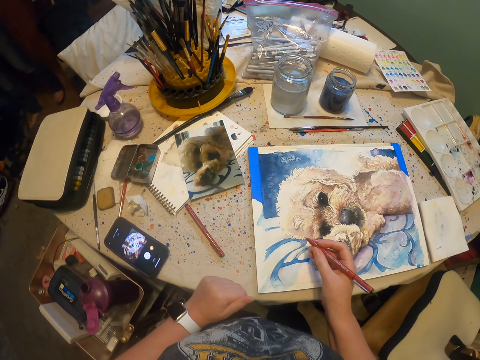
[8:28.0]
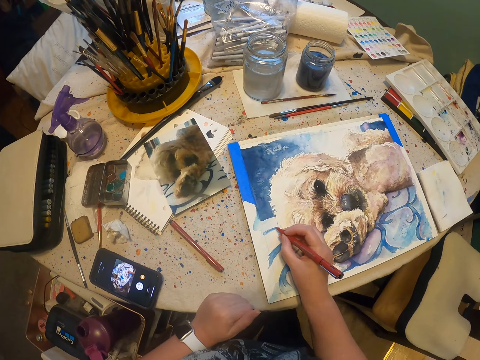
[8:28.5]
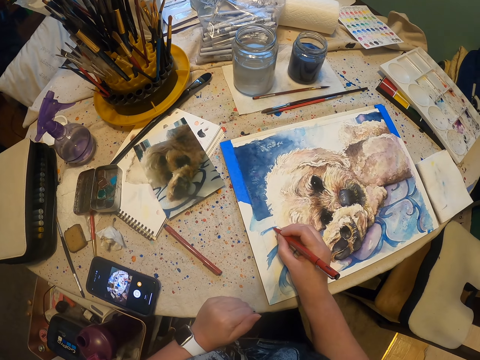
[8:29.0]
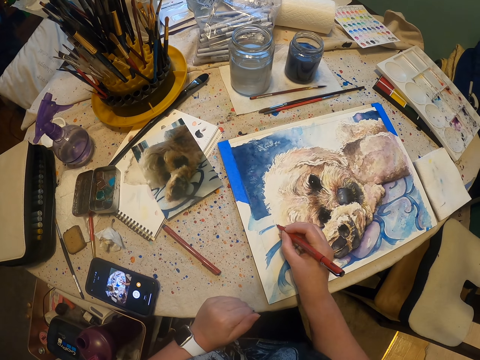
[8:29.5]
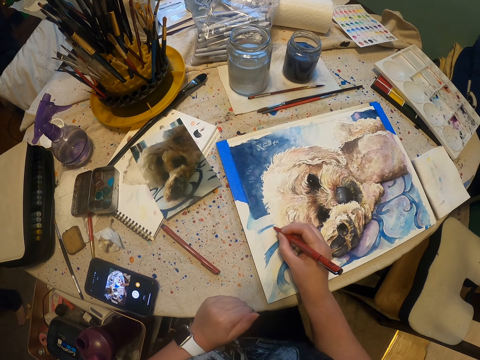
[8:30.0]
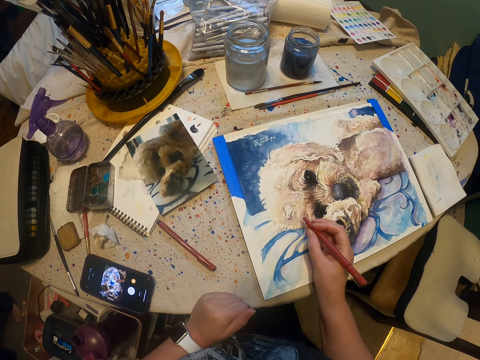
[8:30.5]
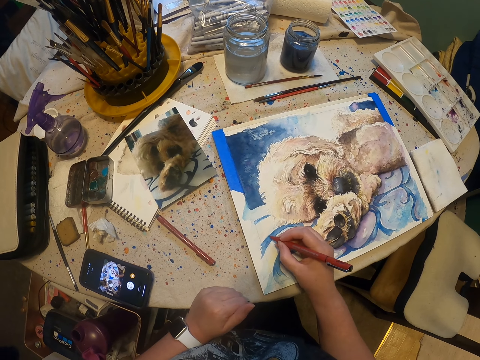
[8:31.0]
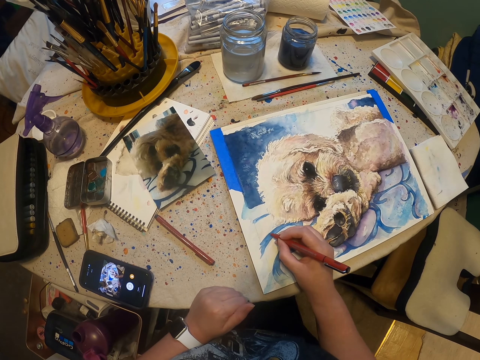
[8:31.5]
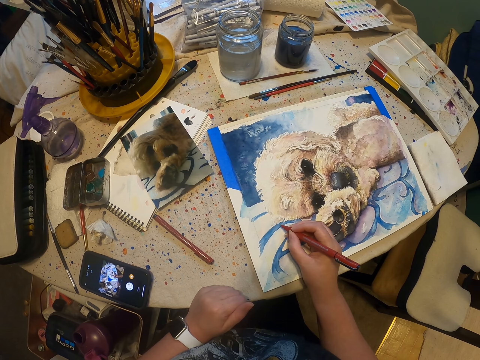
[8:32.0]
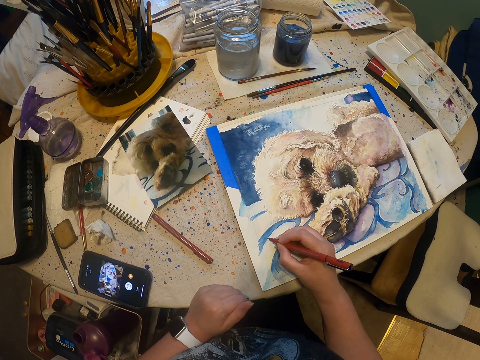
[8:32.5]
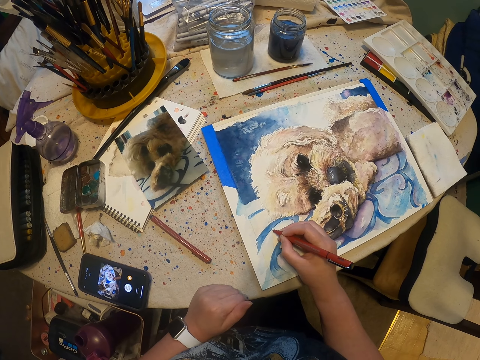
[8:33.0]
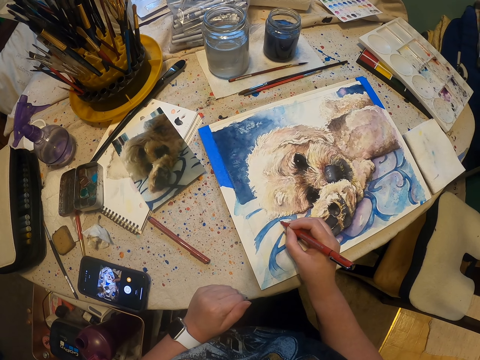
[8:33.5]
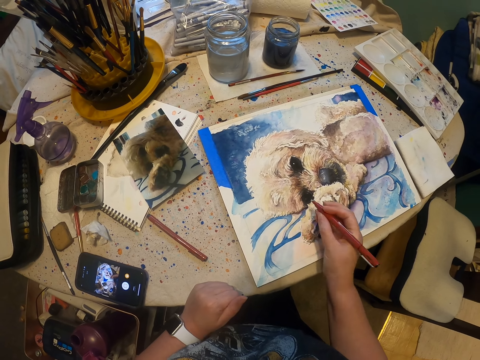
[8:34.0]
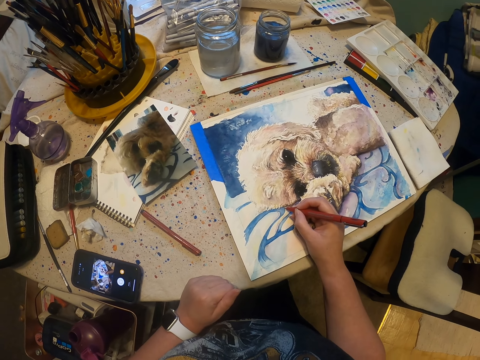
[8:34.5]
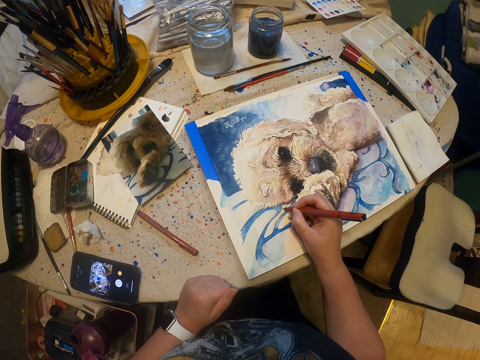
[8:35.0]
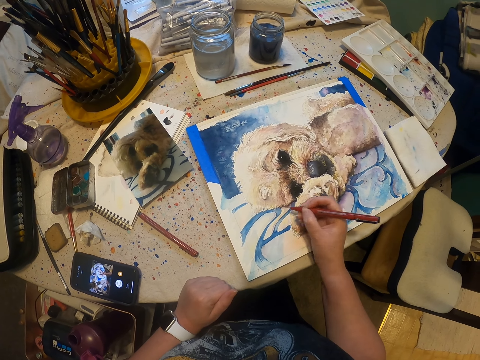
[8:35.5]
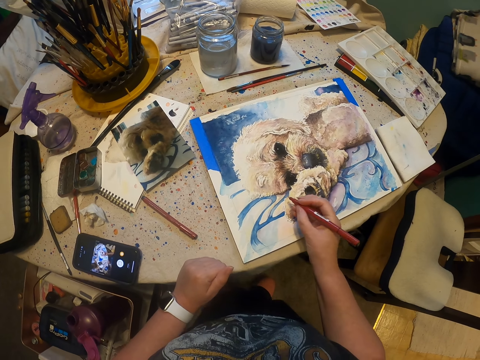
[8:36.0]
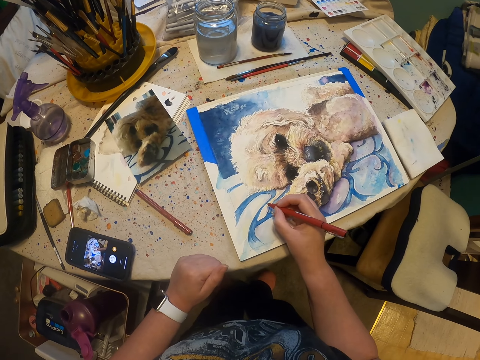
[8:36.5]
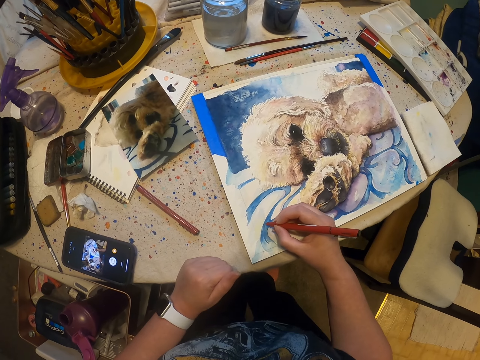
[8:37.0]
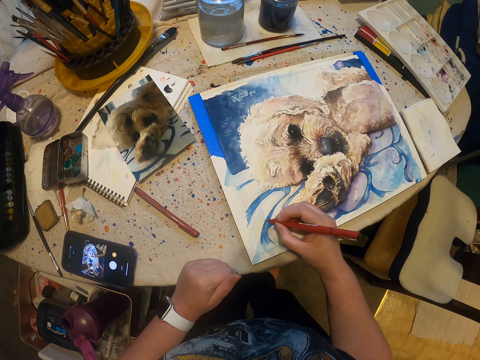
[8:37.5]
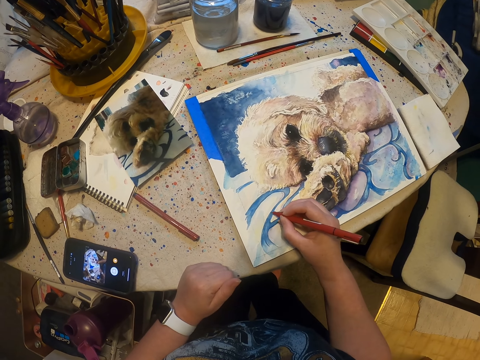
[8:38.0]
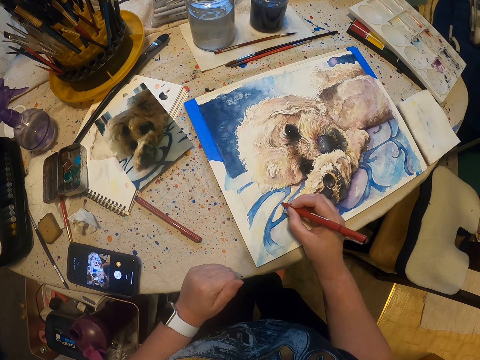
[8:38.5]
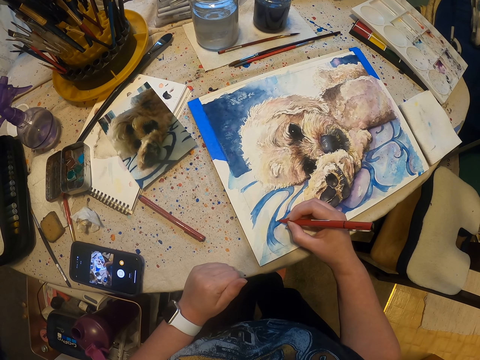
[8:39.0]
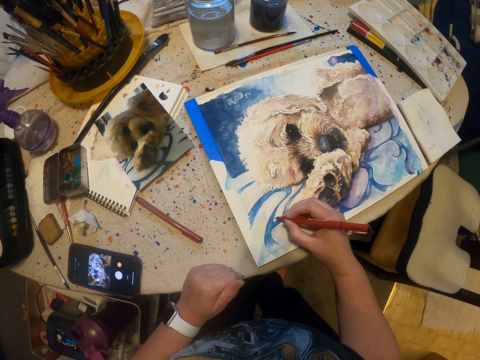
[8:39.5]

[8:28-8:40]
The camera wearer moves towards the drawing. They draw on the drawing with the marker pen. They place the left hand on the table.

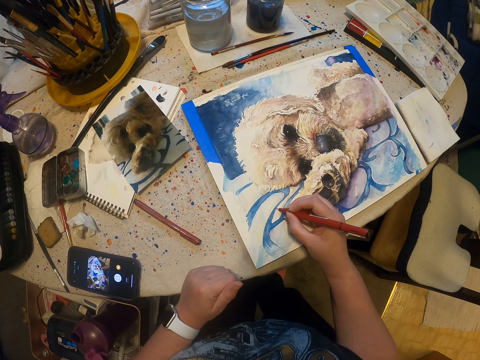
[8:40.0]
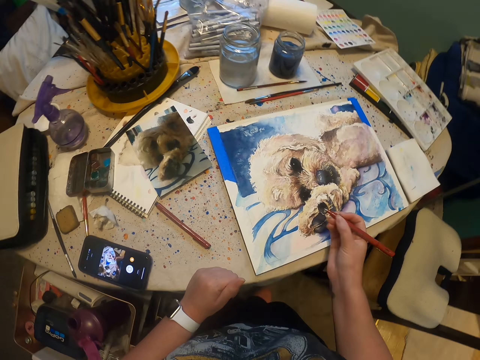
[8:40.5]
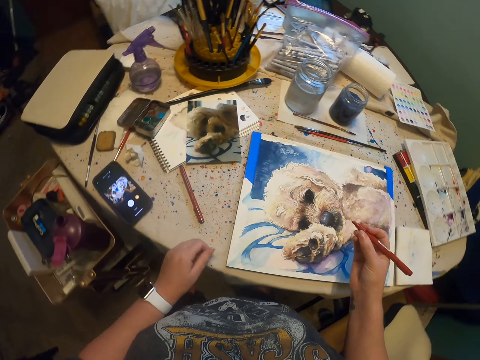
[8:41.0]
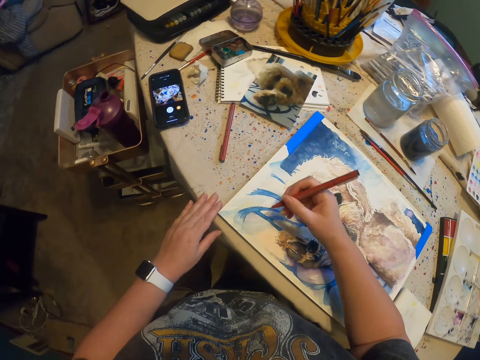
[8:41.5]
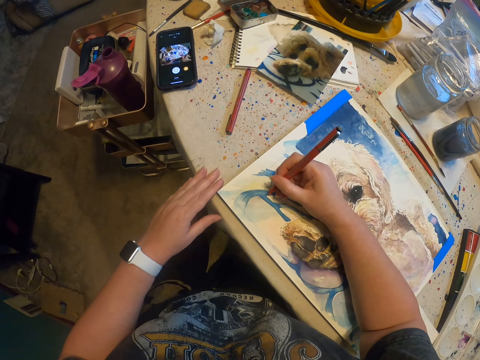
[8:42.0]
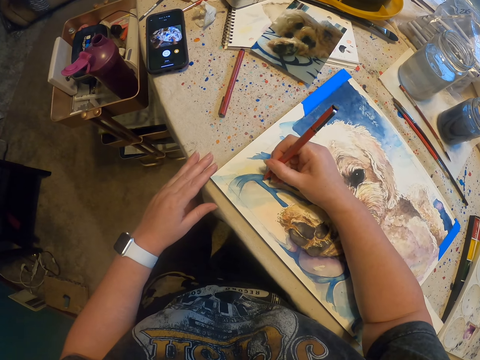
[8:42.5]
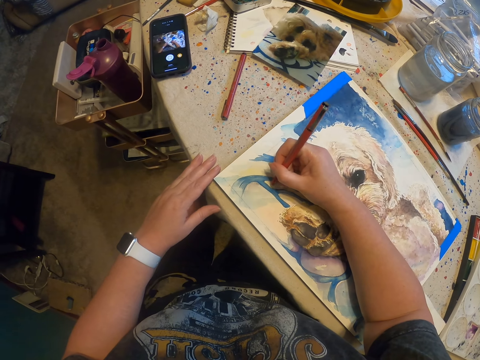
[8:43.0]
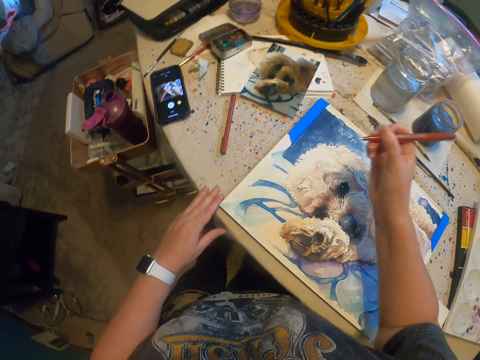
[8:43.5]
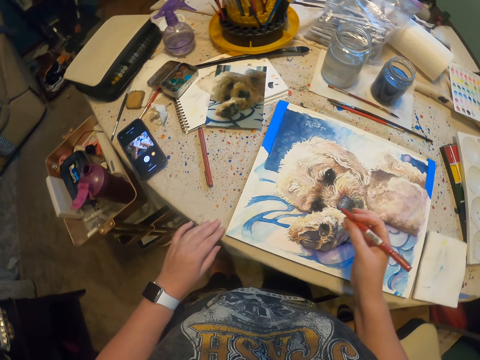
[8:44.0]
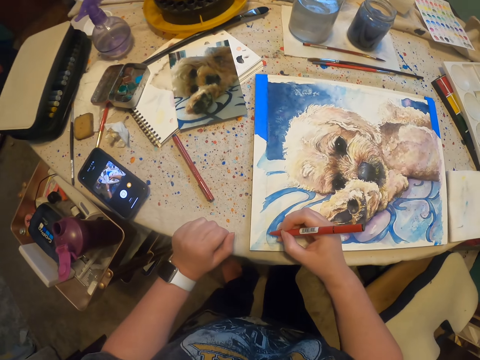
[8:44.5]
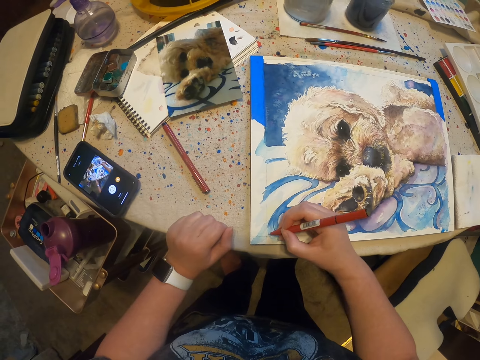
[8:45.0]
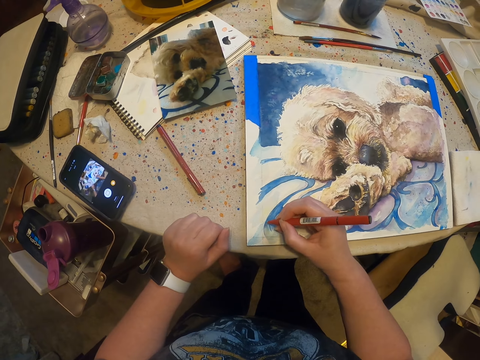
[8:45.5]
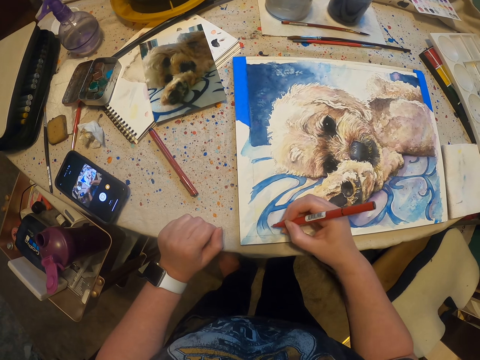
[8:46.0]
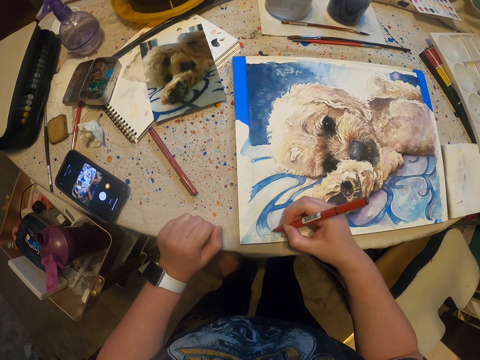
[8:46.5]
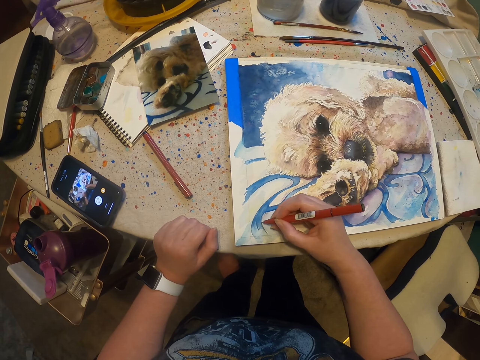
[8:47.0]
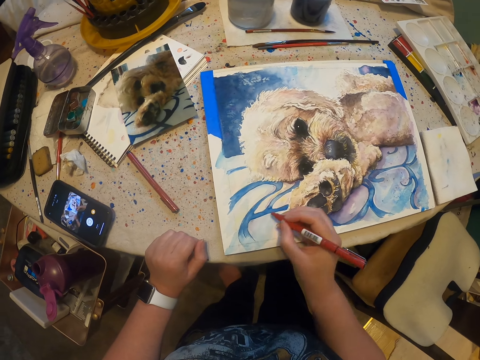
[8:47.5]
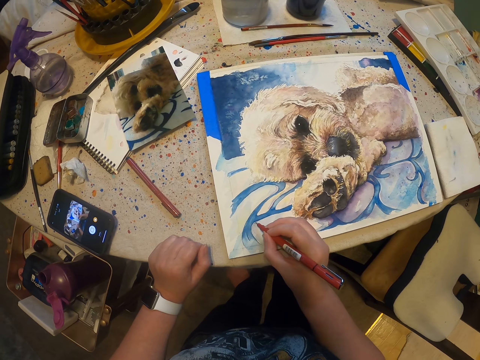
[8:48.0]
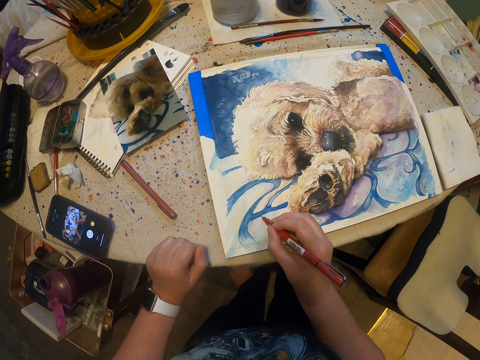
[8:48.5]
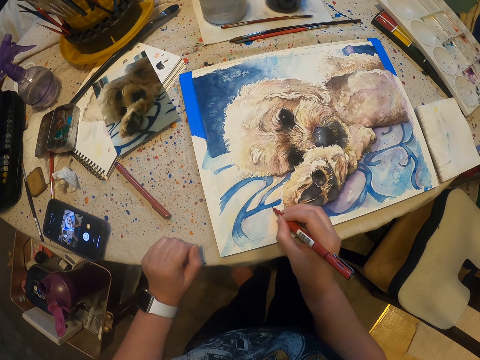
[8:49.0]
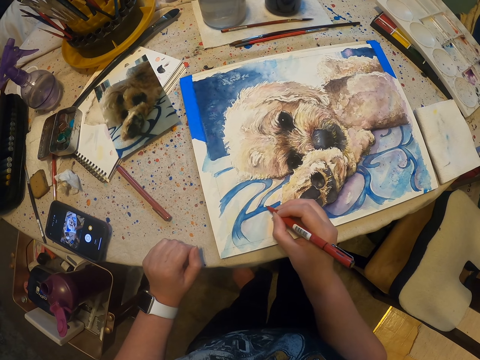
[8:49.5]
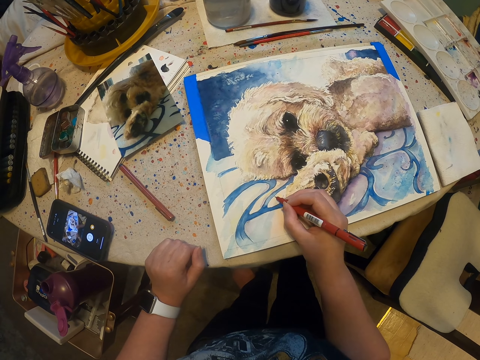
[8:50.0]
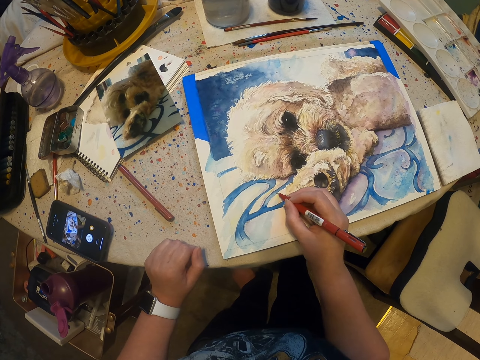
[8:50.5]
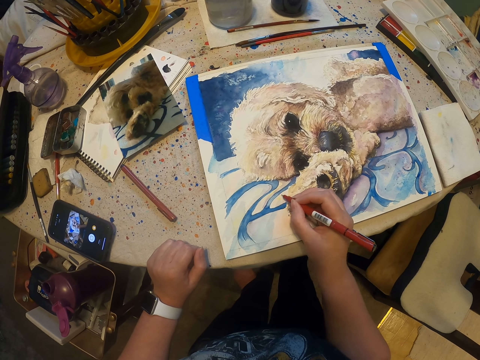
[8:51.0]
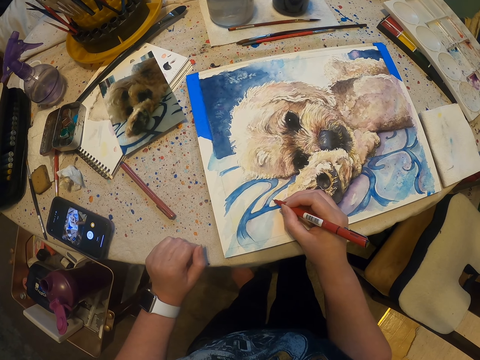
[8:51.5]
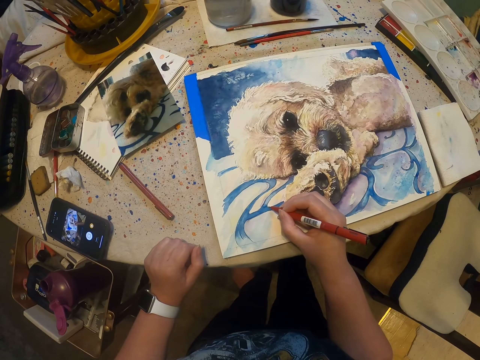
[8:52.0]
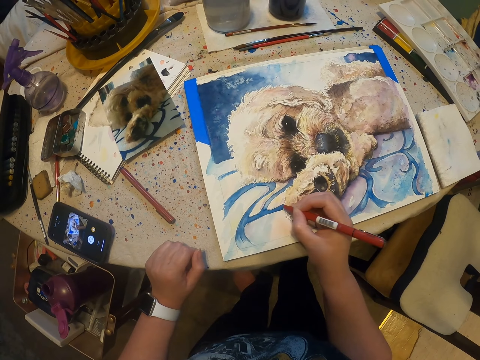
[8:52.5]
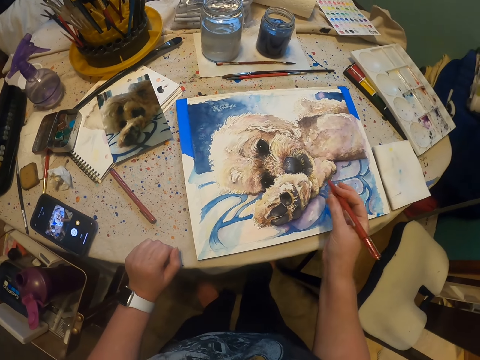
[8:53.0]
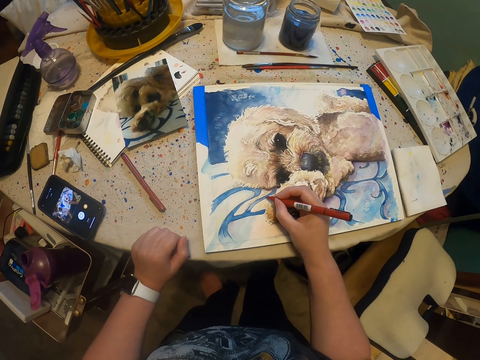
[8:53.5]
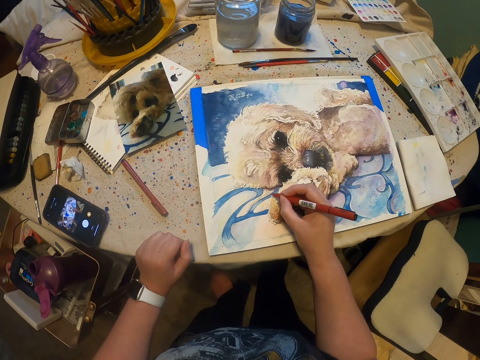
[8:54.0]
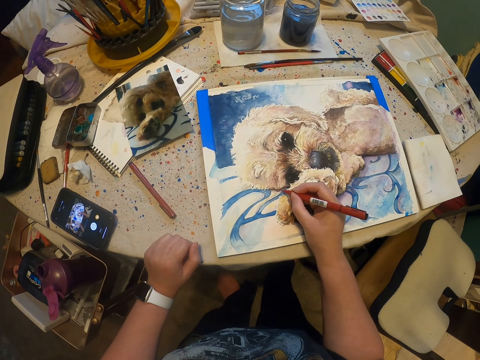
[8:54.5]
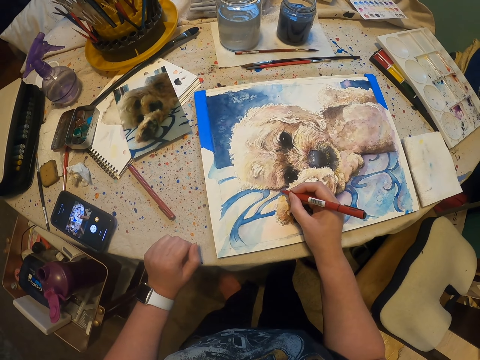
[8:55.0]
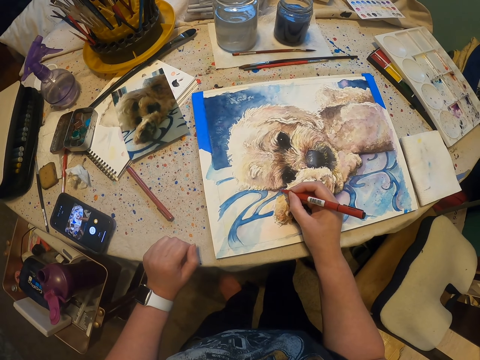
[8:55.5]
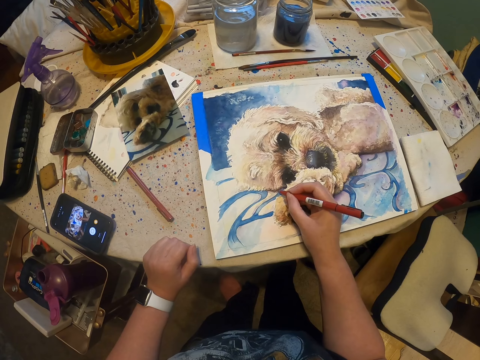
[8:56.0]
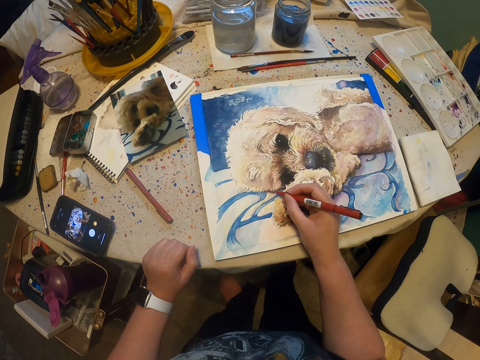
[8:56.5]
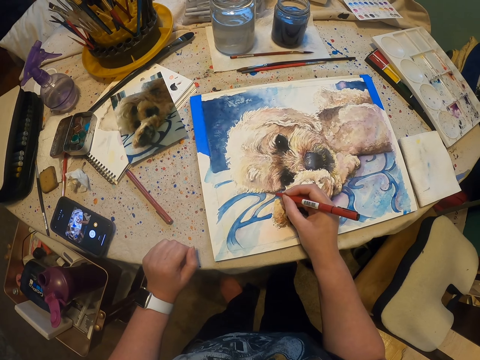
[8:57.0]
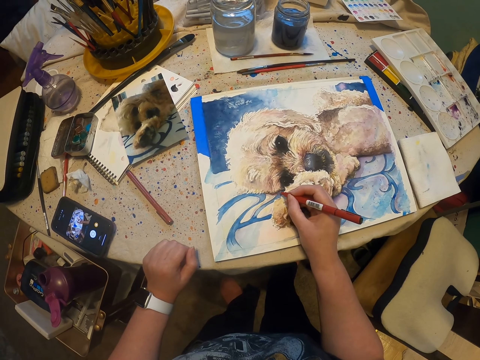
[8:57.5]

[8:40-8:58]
The camera wearer moves a pen on the right hand. They draw something with the pen. They move the pen on the right hand. They draw something with the pen. They move the pen on the right hand. They draw something with the pen.
